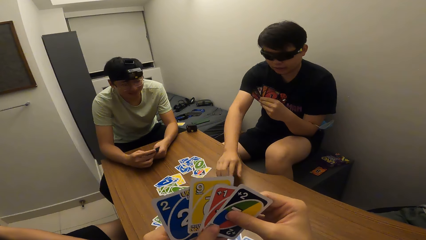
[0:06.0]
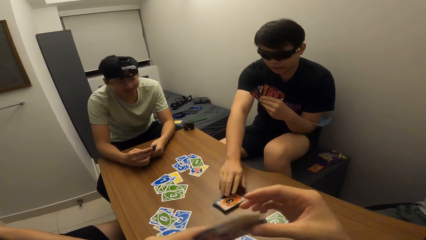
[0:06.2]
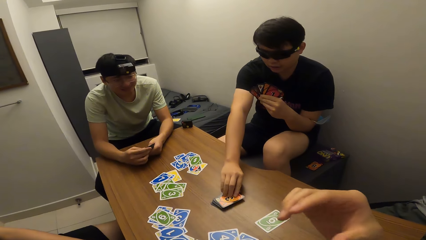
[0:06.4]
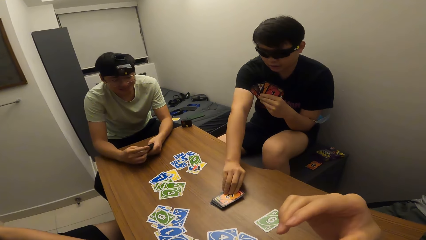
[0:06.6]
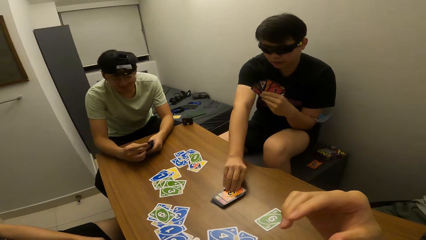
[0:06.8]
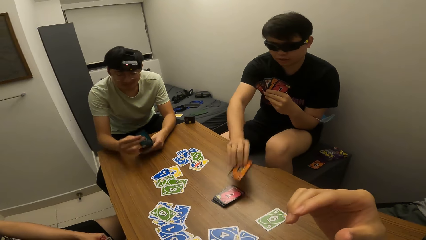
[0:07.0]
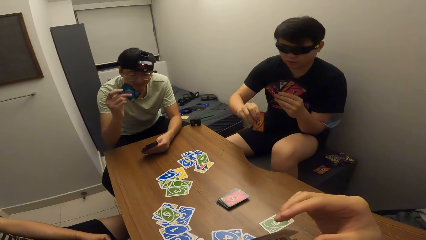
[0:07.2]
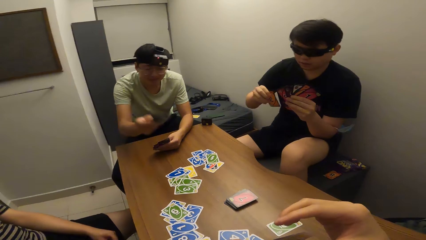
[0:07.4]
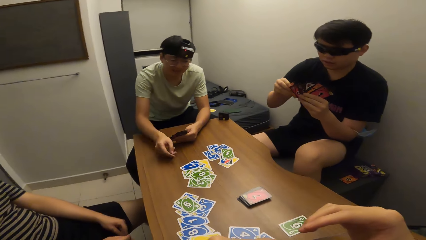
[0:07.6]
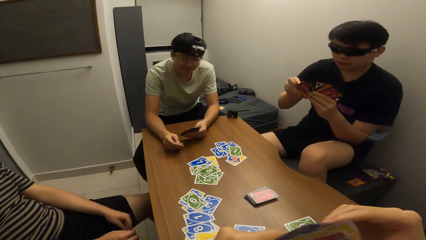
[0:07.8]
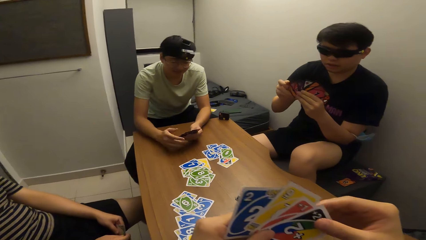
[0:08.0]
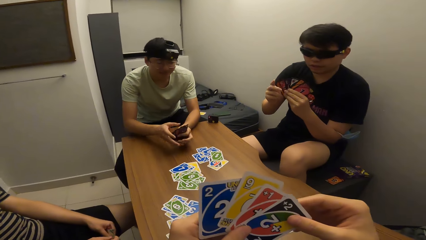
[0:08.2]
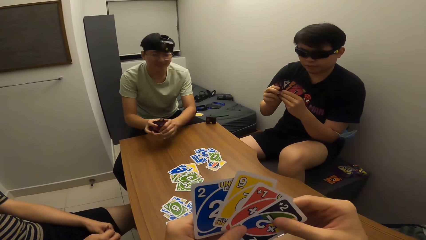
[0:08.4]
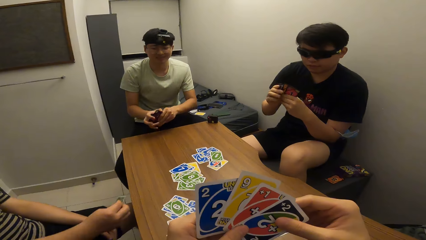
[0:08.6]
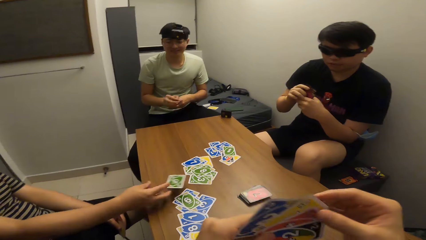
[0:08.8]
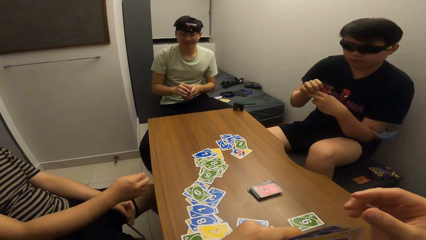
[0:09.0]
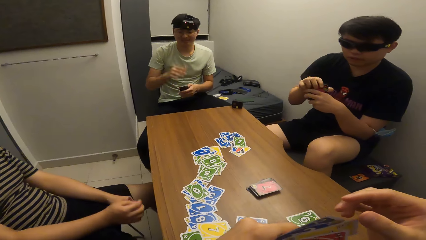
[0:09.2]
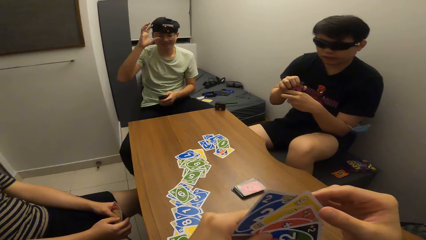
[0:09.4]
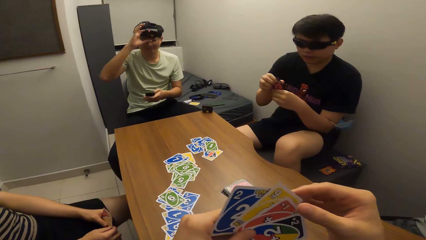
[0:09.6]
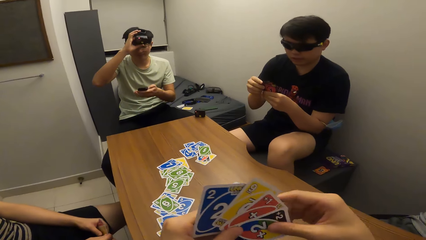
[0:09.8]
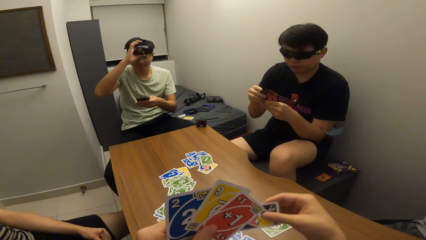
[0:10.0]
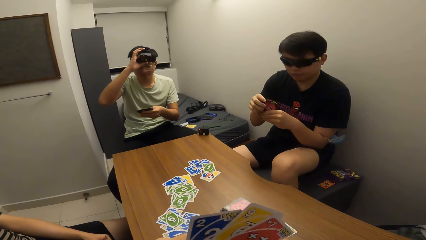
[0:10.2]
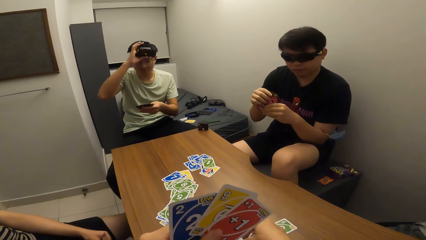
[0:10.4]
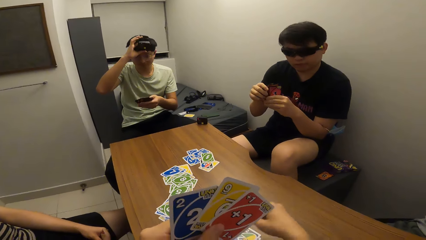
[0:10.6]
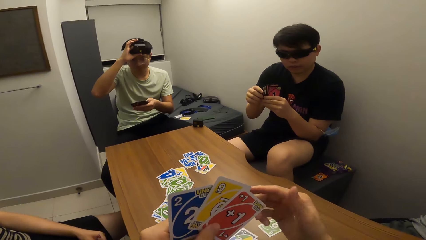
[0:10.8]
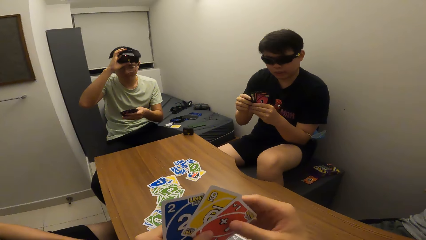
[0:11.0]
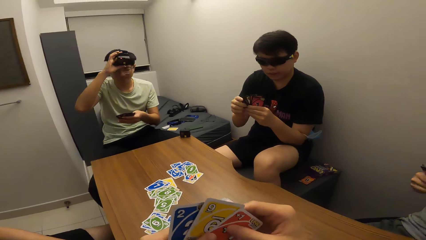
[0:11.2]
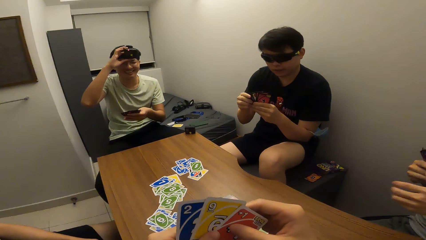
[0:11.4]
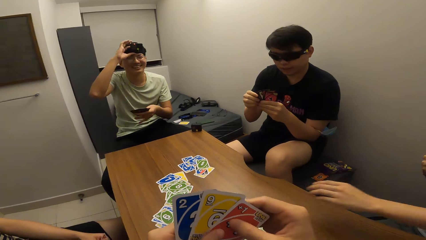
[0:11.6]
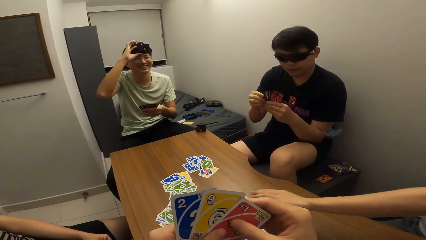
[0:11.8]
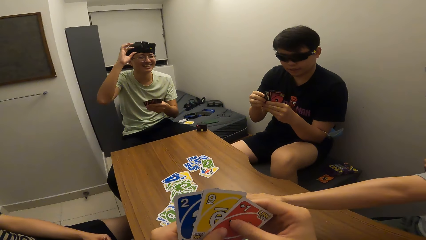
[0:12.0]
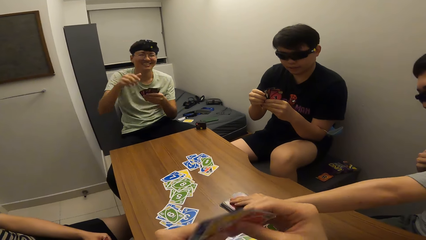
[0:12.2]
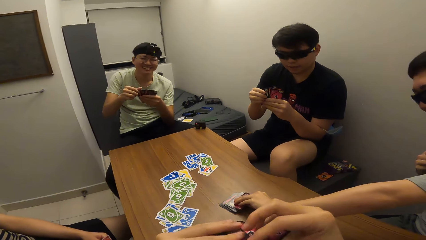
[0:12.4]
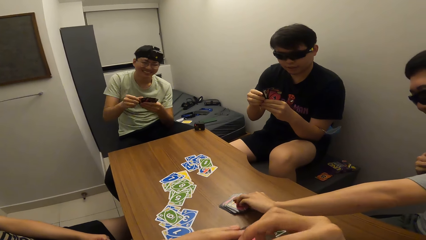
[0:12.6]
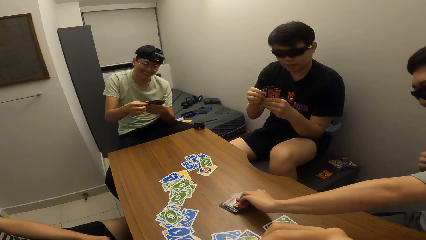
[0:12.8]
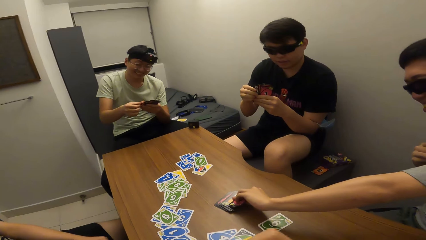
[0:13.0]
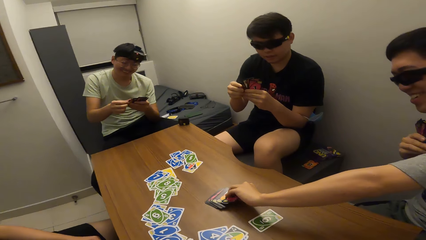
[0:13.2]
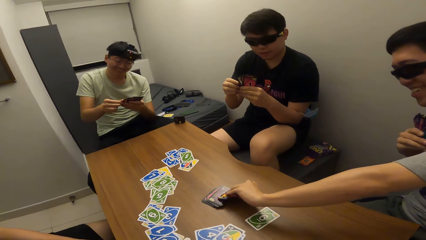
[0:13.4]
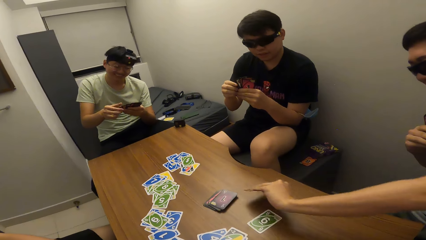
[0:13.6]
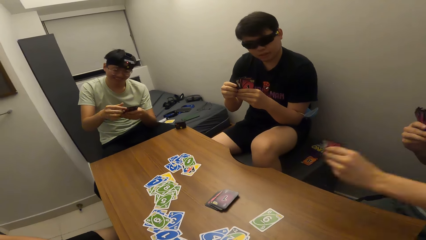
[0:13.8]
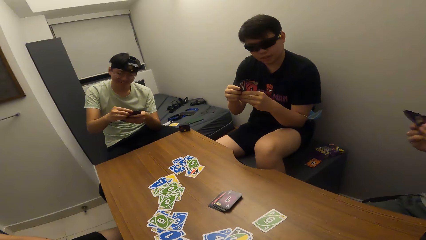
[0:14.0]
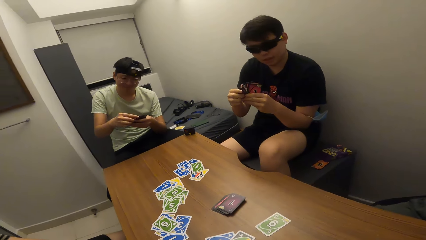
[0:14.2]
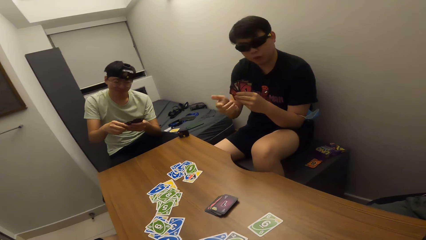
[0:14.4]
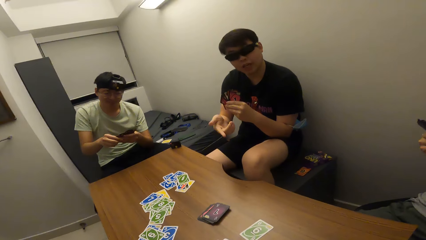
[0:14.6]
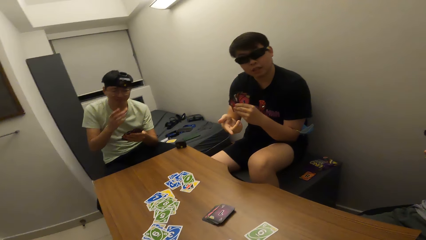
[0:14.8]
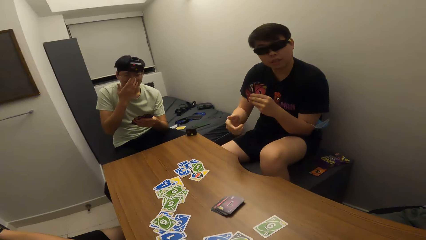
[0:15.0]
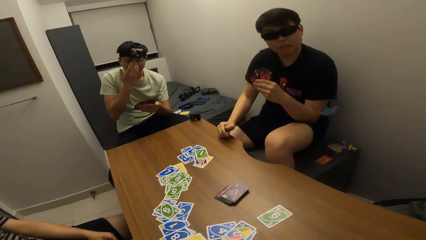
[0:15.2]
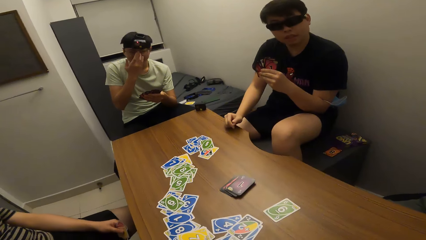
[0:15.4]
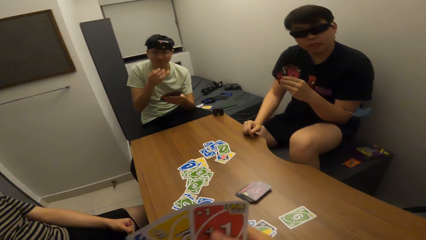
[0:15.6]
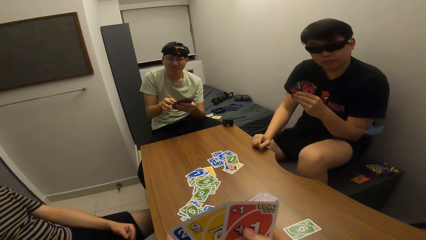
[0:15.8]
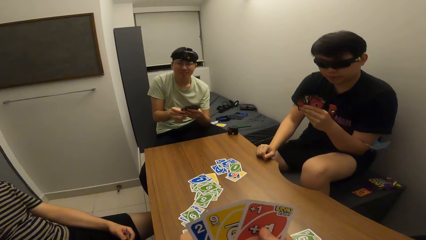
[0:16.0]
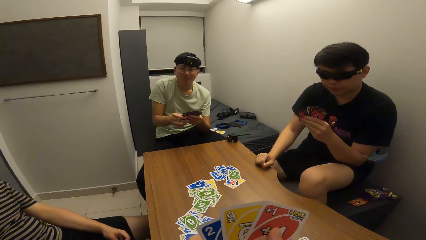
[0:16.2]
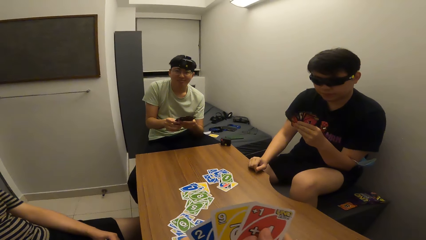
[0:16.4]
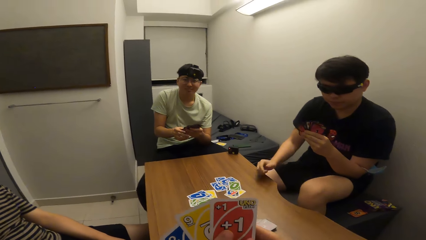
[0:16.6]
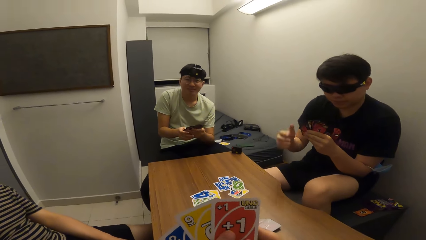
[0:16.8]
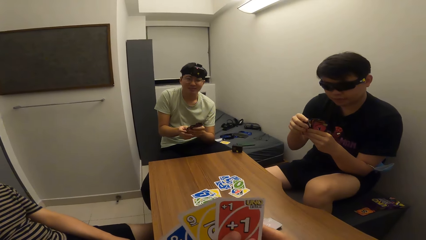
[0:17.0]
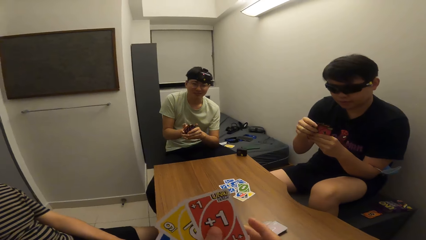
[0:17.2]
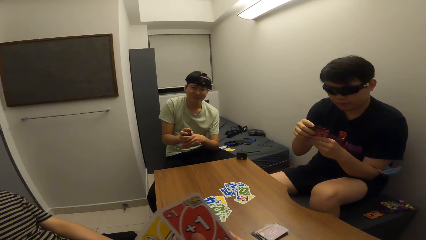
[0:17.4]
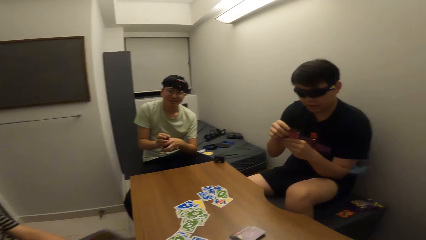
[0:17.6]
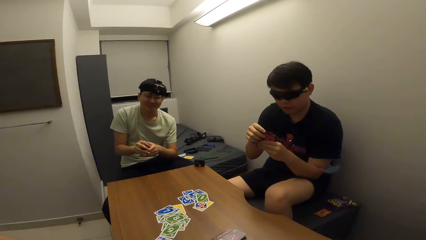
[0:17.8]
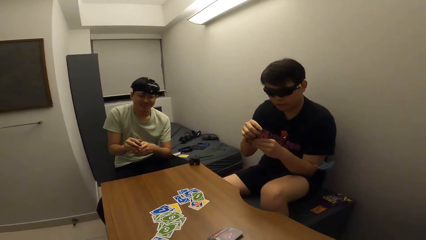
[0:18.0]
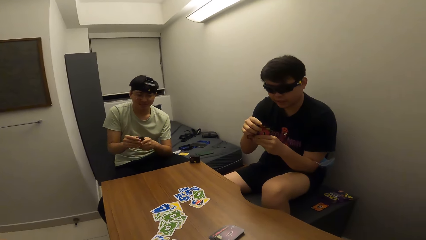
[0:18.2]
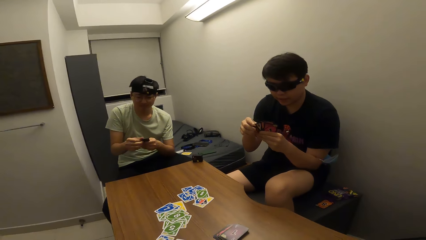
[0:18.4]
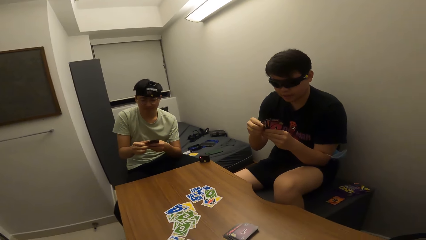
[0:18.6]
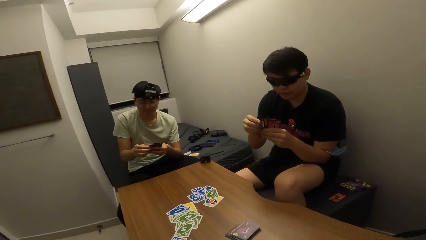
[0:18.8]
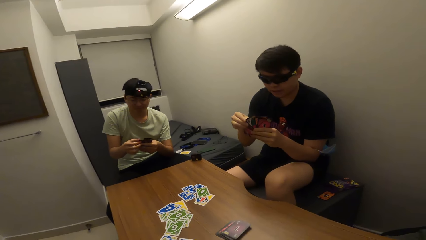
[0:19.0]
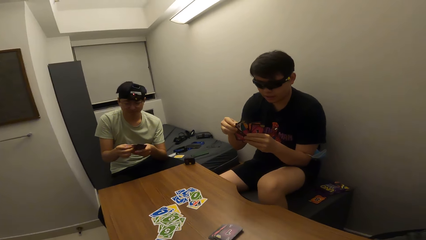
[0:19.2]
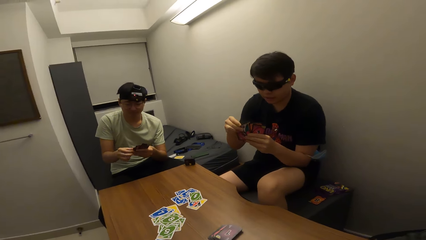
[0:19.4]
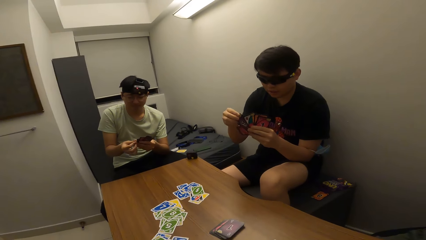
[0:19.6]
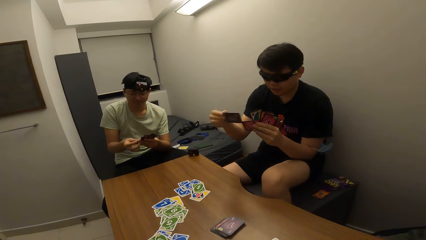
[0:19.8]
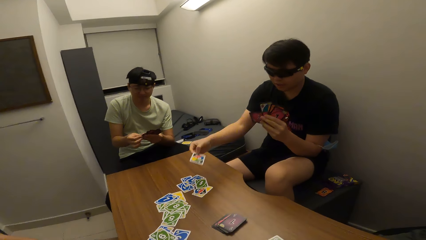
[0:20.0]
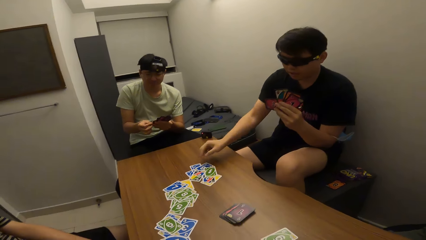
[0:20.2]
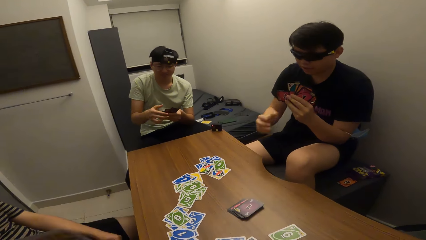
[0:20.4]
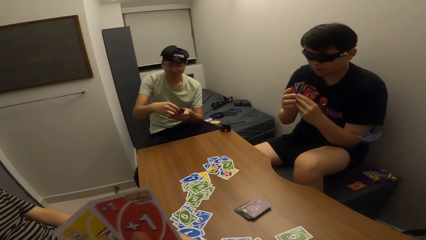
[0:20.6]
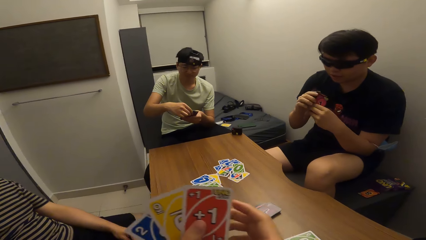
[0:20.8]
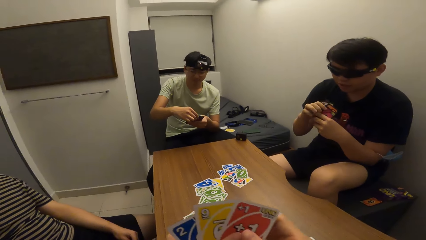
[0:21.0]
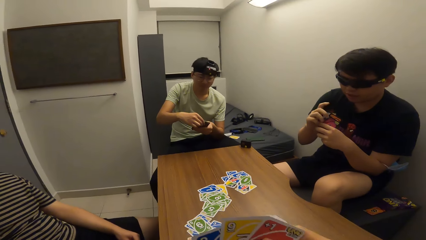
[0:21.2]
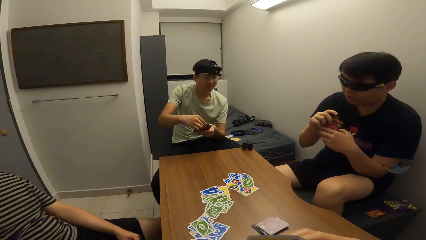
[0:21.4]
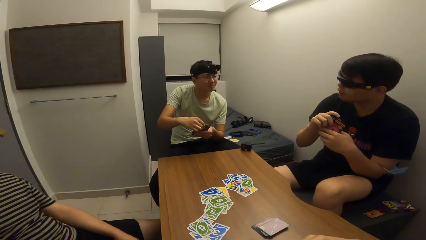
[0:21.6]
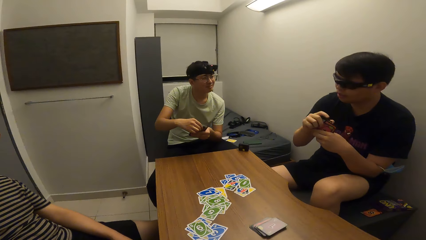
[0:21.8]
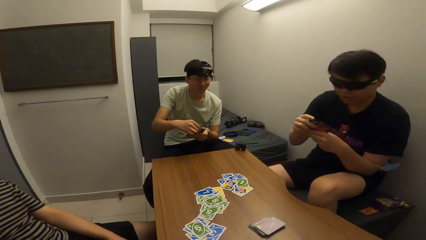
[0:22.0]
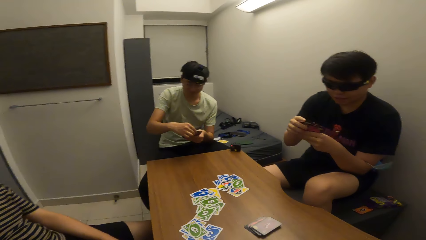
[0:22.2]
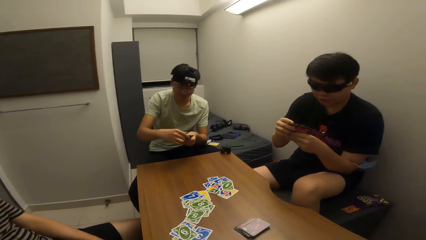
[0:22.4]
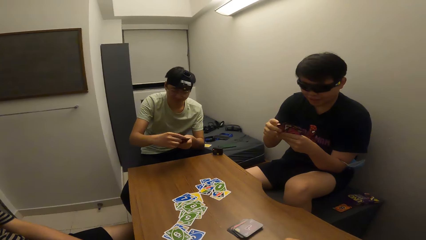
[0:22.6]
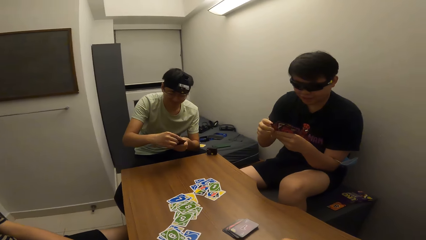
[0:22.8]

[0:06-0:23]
A man picks a card on the table with his right hand. Another man throws a card on the table with his right hand. A third man throws a card on the table with his right hand. The second man adjusts his camera with his right hand. The camera wearer drops a card on the table with his right hand. A fourth man picks cards from the table with his left hand. The first man interacts with the camera wearer. The camera wearer converses with the first man. The first man drops a card on the table with his right hand.
